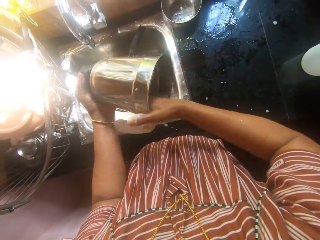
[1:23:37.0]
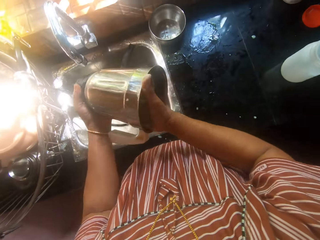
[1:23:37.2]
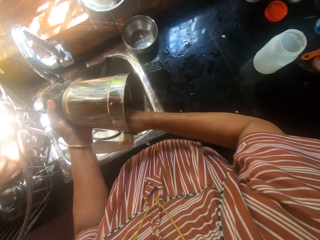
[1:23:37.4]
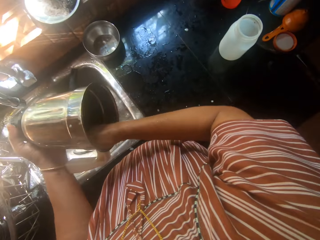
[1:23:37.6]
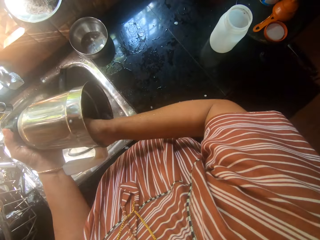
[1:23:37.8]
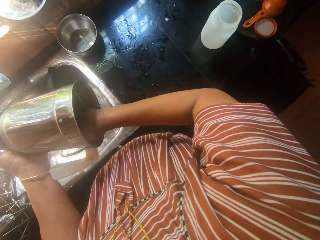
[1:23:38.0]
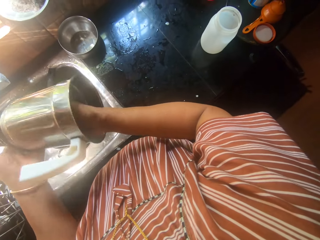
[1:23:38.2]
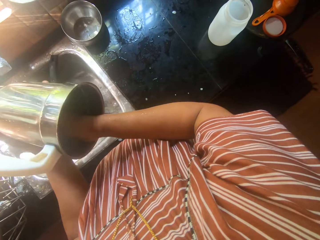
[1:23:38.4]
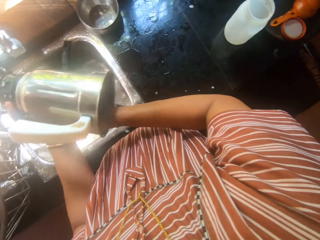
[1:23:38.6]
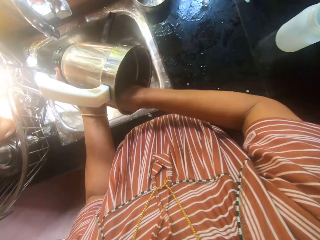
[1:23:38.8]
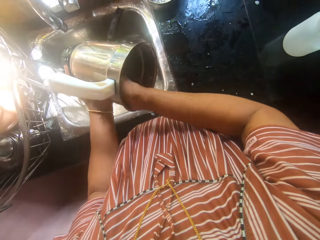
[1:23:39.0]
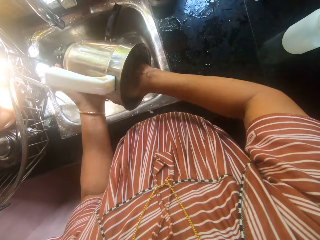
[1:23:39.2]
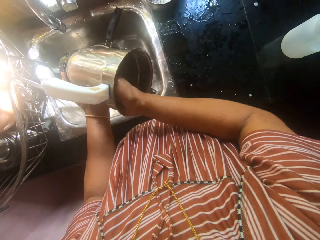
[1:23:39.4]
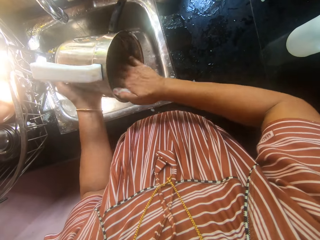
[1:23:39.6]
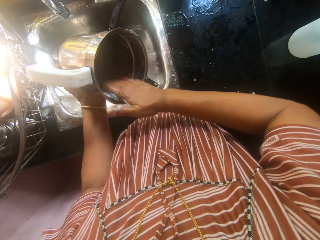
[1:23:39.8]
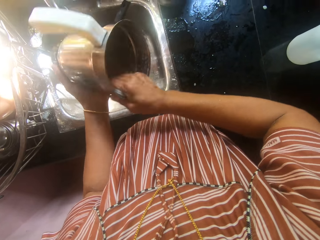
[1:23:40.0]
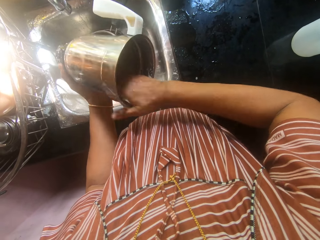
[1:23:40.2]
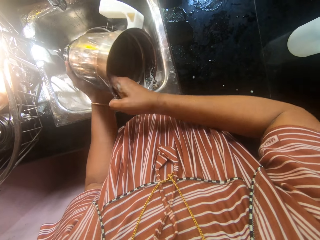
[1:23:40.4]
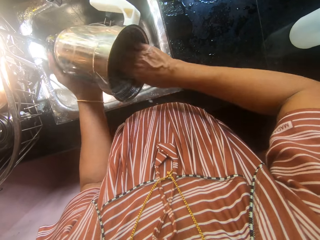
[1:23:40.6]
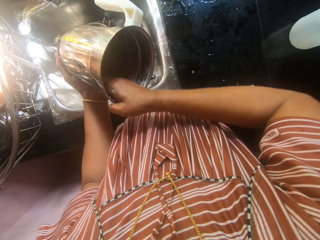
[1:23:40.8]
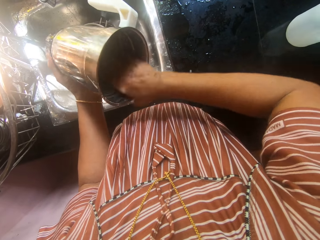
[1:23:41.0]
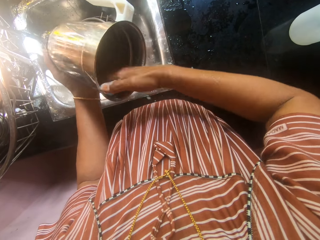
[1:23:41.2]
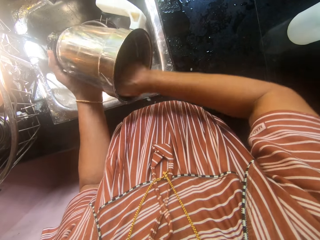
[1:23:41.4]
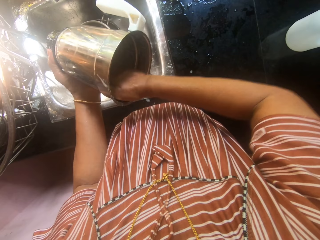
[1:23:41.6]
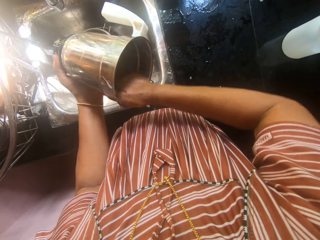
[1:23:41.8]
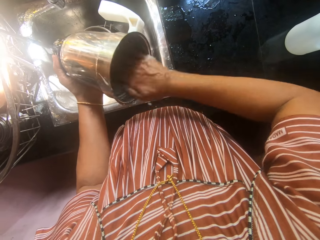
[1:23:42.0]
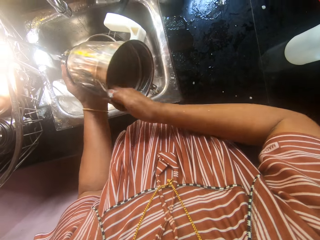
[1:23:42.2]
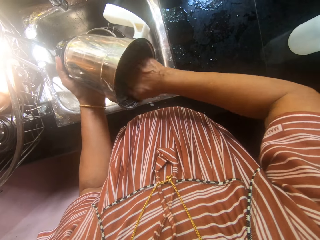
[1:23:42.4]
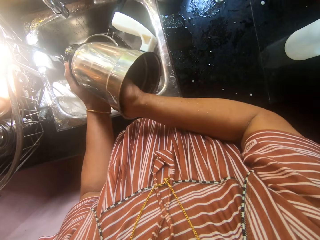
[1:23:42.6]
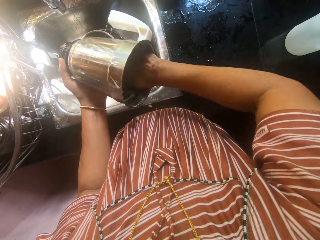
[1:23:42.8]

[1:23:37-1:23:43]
The camera wearer scrubs the sponge on the big jug blender with her right hand.

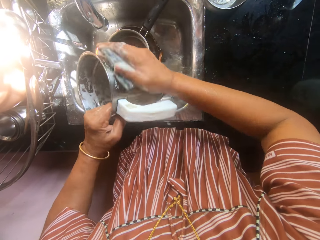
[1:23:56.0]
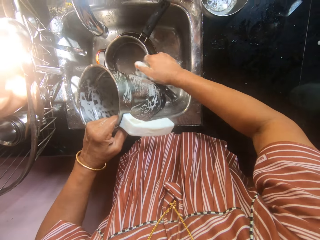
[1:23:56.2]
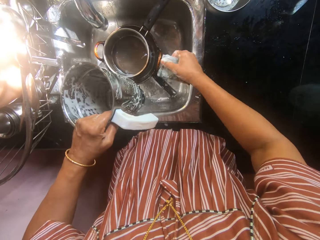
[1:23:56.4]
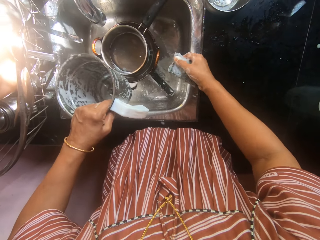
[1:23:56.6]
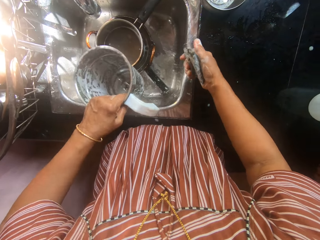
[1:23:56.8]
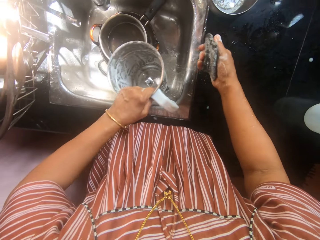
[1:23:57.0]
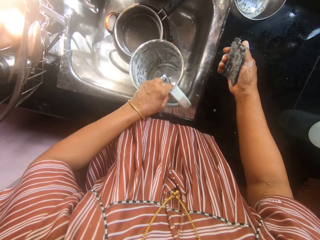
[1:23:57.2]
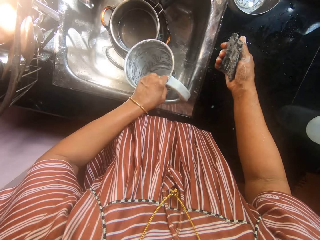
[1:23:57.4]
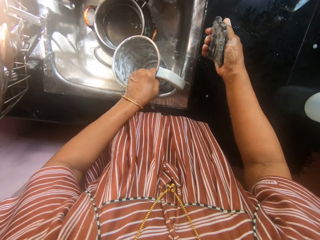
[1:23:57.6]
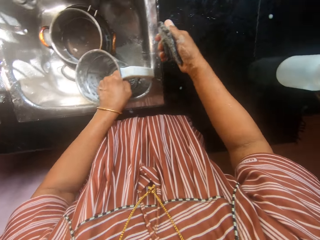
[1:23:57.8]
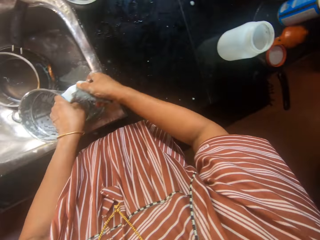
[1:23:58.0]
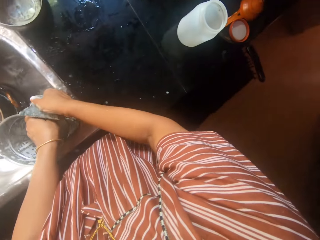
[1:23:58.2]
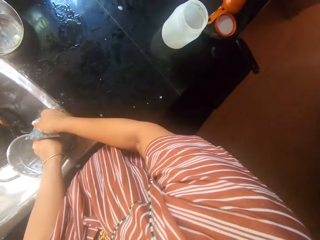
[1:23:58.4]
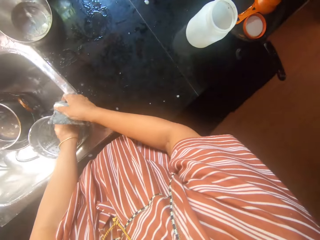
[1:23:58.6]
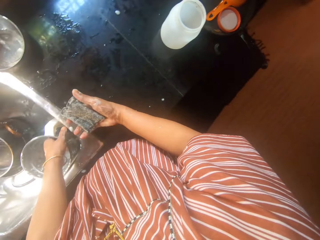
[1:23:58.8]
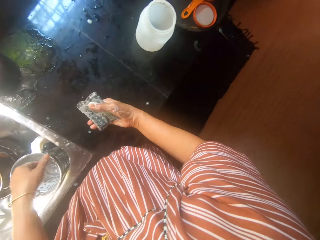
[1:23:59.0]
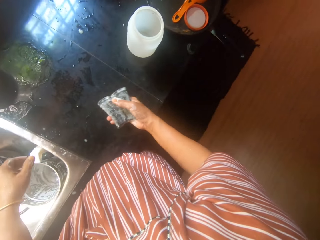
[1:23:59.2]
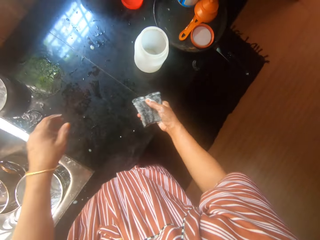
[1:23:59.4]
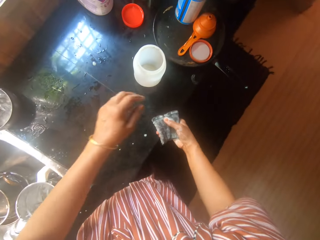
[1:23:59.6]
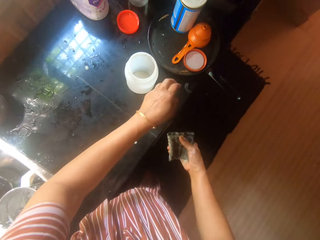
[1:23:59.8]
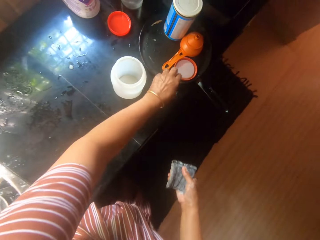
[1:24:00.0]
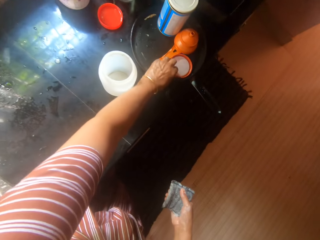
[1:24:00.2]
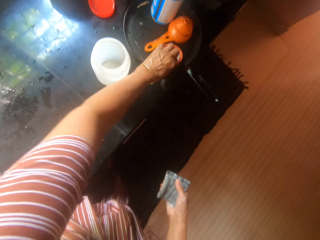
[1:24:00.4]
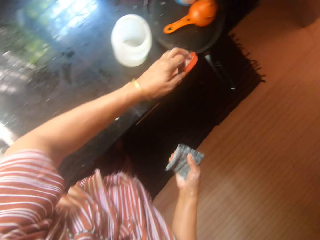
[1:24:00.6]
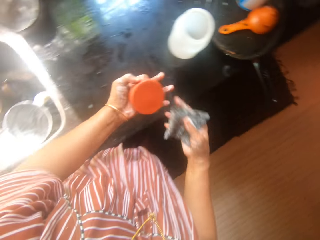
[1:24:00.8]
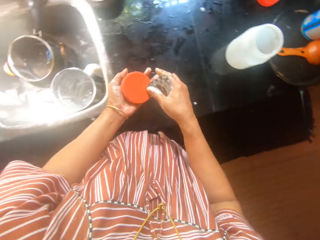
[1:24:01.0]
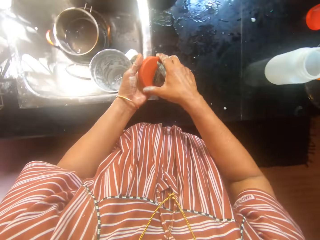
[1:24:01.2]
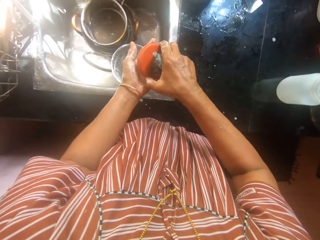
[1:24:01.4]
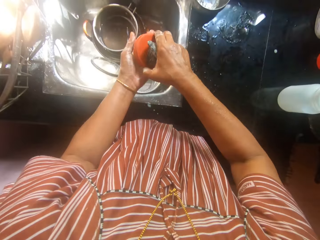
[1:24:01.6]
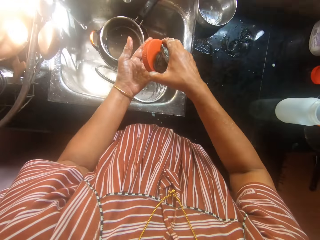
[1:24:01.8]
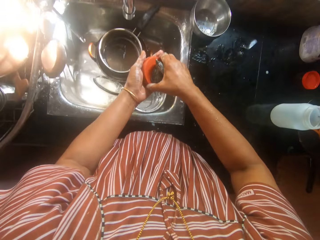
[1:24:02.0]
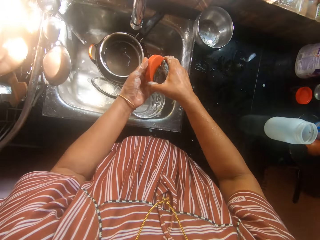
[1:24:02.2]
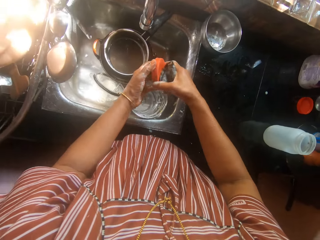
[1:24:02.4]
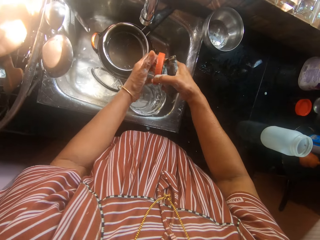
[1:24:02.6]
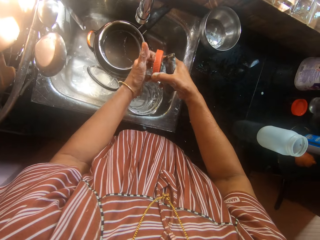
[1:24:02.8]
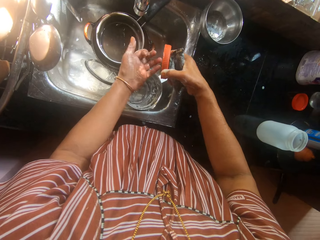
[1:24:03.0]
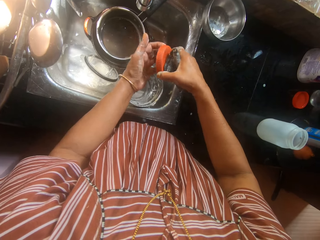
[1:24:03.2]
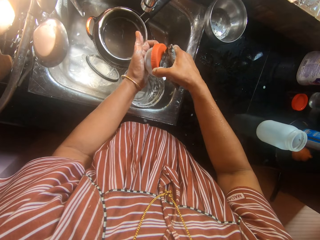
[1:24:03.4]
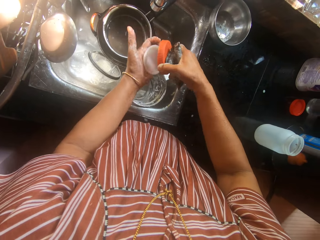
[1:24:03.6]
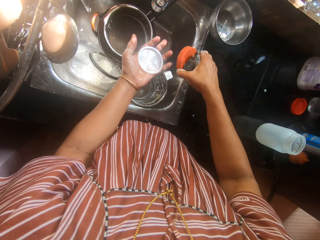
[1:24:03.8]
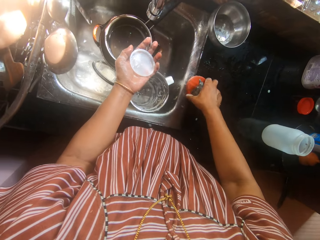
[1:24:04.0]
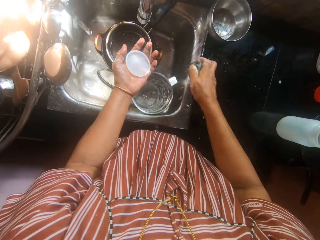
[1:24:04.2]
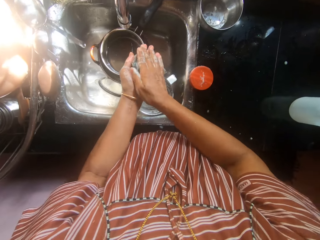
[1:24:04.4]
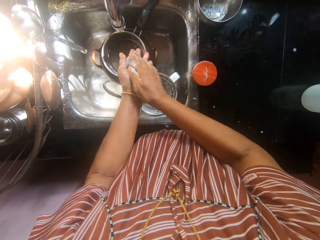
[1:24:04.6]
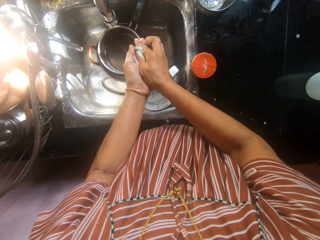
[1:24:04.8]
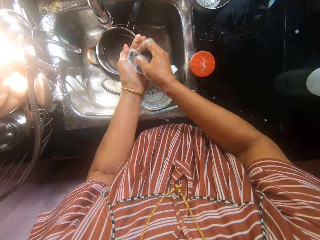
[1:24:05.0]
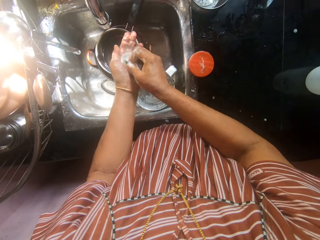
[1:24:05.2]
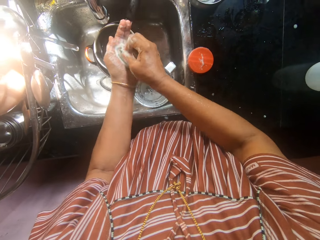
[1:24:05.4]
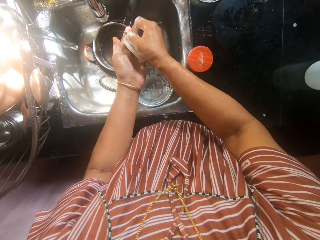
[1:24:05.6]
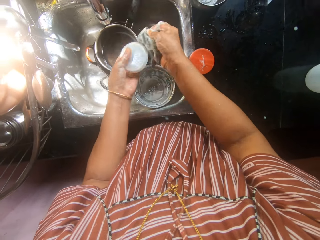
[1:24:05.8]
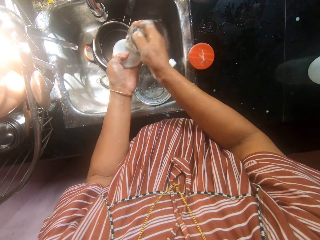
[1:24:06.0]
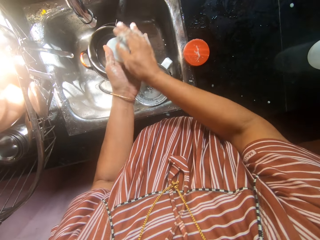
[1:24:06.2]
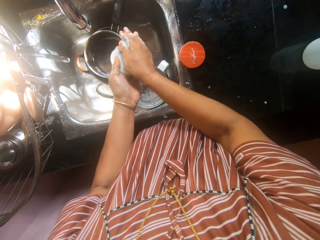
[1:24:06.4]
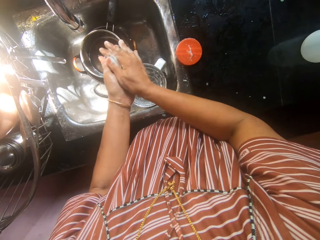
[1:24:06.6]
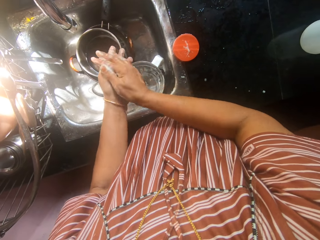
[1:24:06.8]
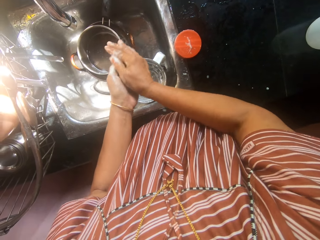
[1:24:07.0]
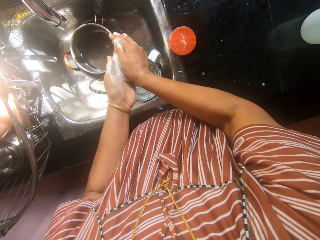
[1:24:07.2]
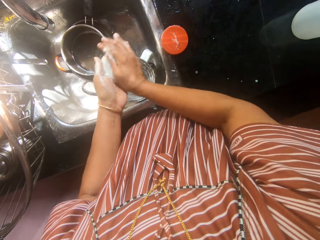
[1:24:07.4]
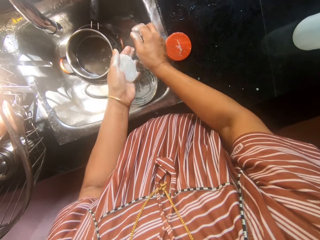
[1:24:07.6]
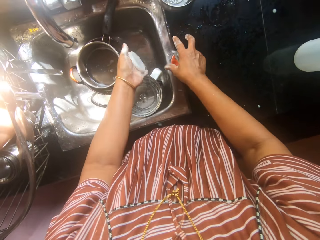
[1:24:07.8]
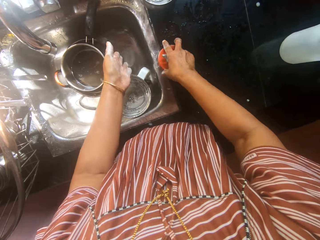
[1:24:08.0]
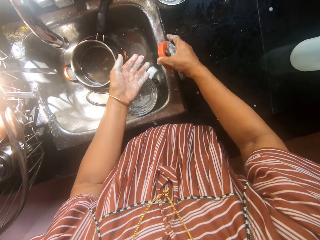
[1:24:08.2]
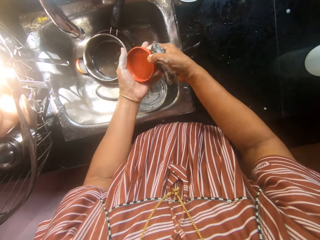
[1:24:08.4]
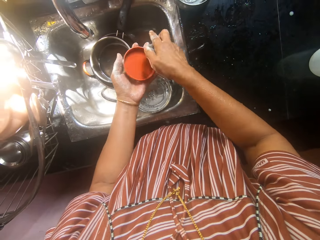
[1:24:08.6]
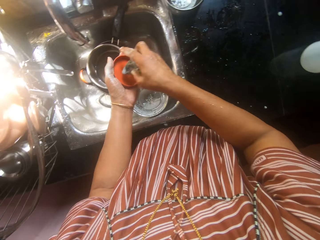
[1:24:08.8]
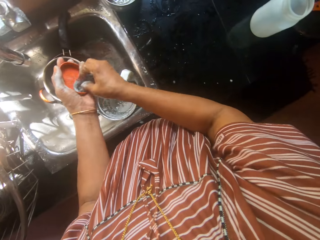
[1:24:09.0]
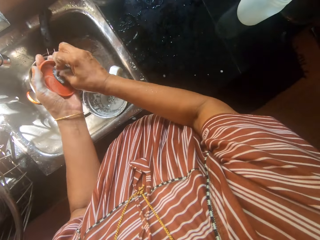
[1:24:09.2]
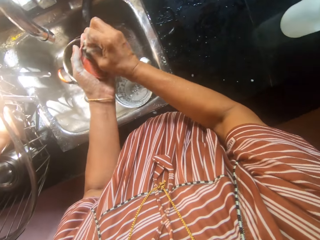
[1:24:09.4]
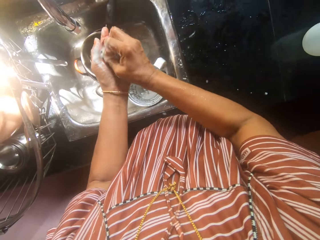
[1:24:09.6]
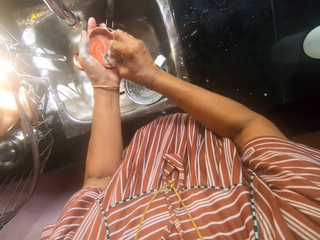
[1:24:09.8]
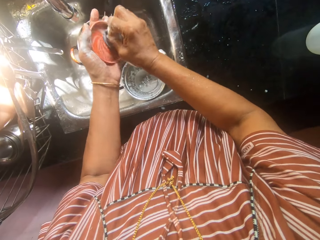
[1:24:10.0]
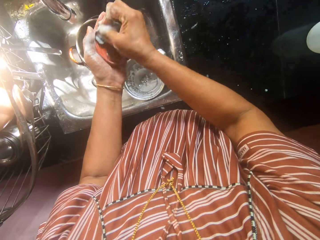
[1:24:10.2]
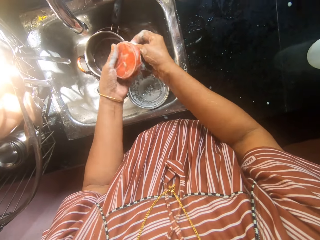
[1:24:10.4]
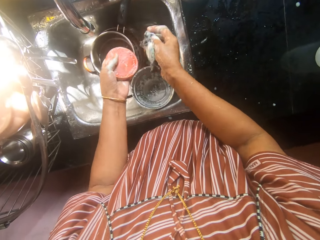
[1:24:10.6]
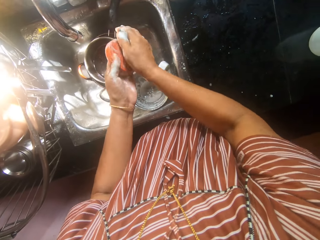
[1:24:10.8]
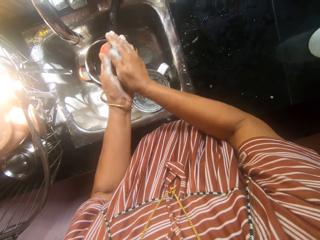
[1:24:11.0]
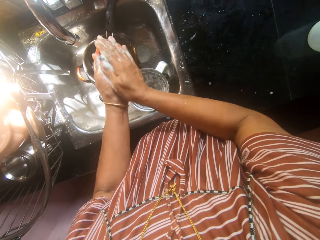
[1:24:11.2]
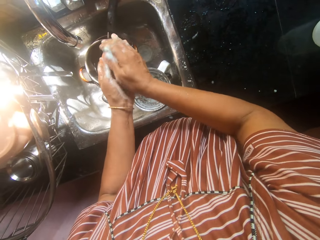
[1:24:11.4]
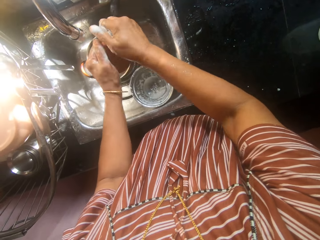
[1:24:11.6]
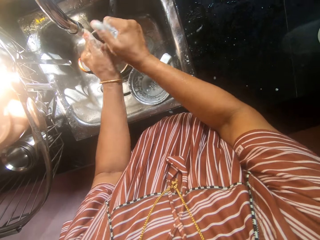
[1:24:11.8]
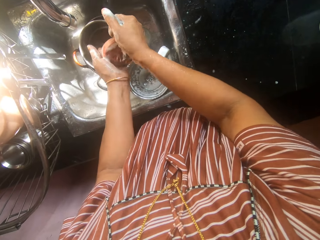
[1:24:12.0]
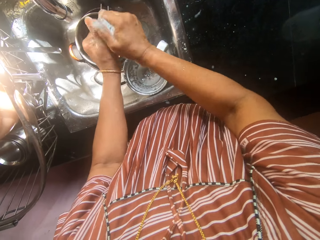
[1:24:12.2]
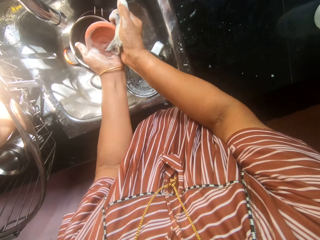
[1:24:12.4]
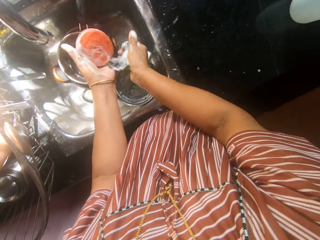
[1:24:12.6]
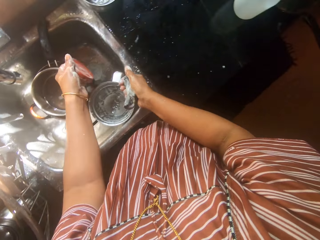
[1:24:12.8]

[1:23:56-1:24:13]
The camera wearer drops the big jug blender into the sink with her left hand. She picks up a plastic cover from a tray on the kitchen table with her left hand. She removes a lid from the cover with both hands. She drops the plastic cover on the kitchen table with her right hand. She scrubs the lid with the sponge on her right hand. She picks up the plastic cover from the kitchen table with her right hand and drops the lid in her left hand into the sink. She passes the plastic cover to her left hand from her right hand. She scrubs the plastic cover with the sponge on her right hand. She drops the plastic cover in the sink.
